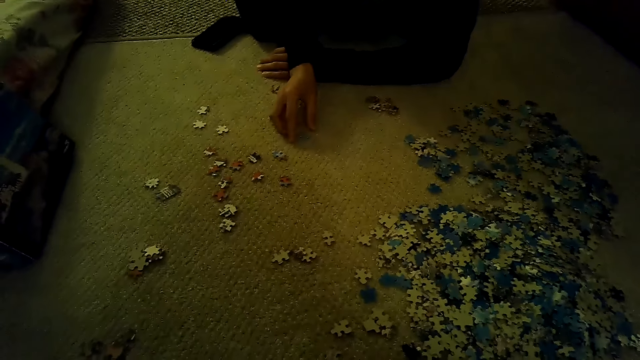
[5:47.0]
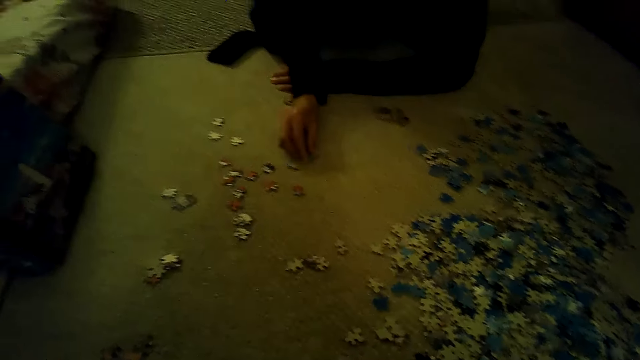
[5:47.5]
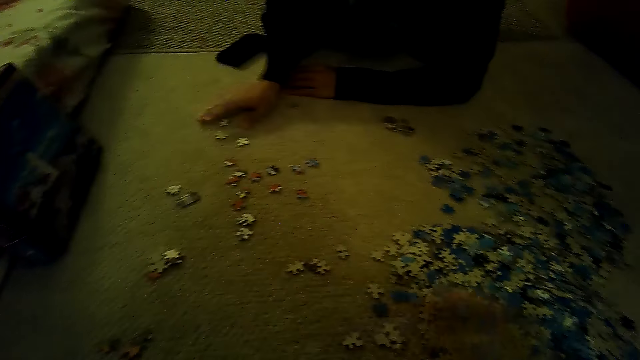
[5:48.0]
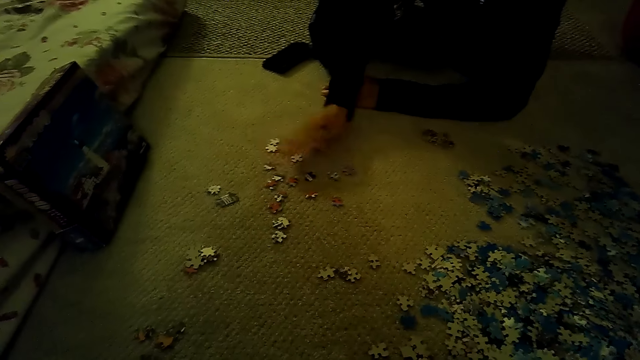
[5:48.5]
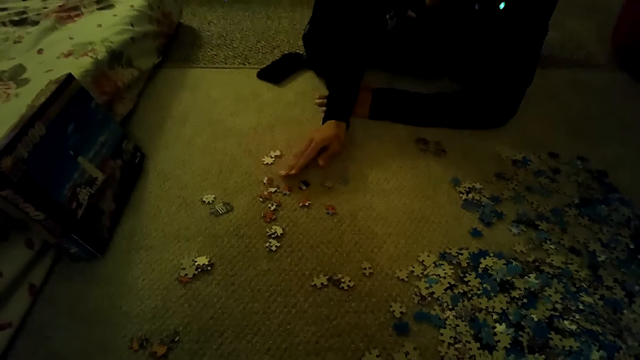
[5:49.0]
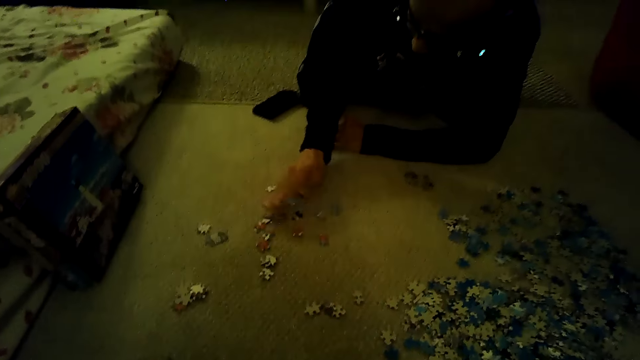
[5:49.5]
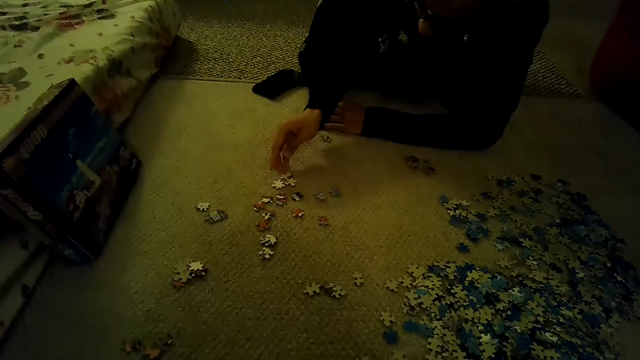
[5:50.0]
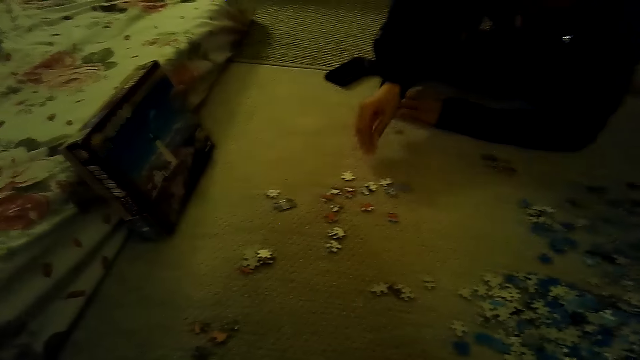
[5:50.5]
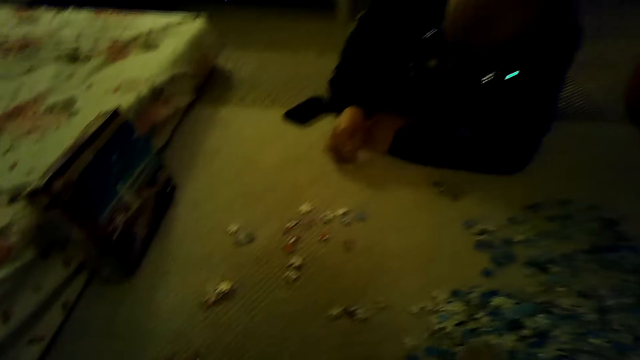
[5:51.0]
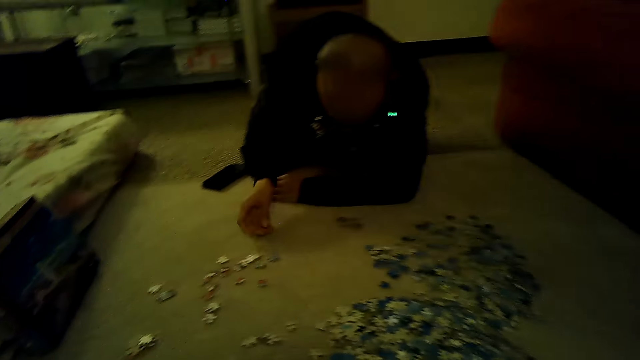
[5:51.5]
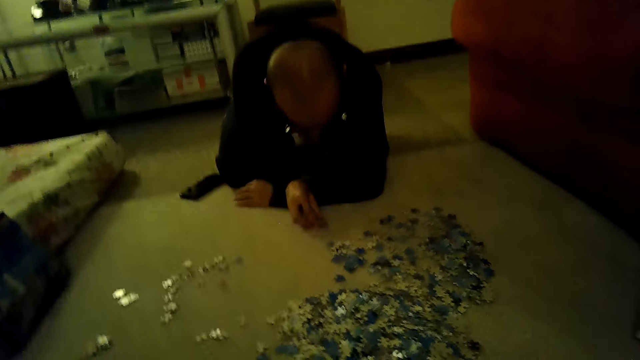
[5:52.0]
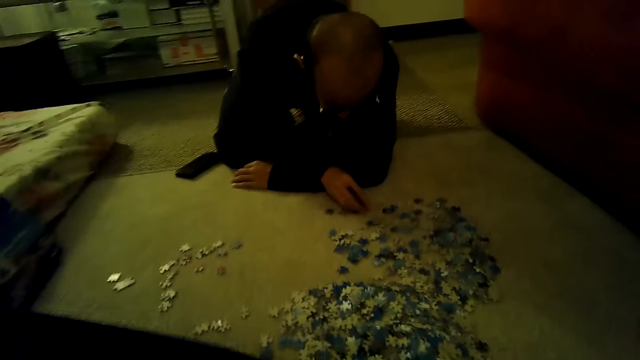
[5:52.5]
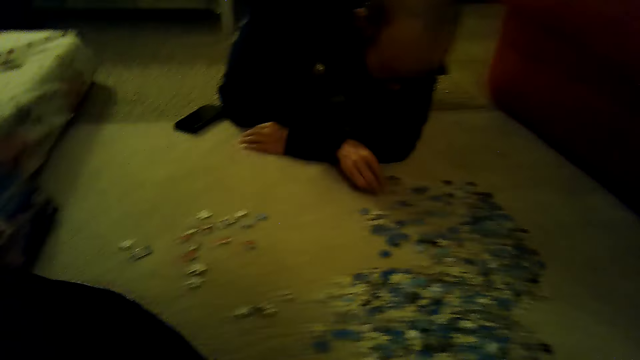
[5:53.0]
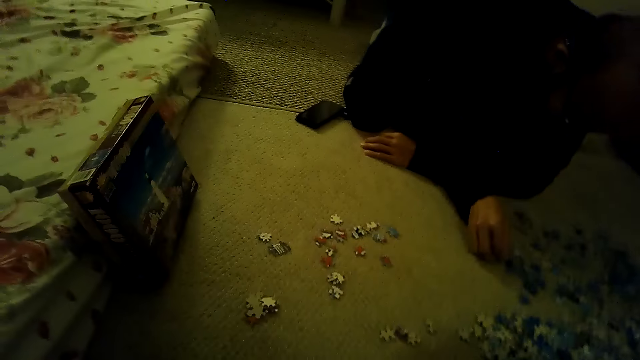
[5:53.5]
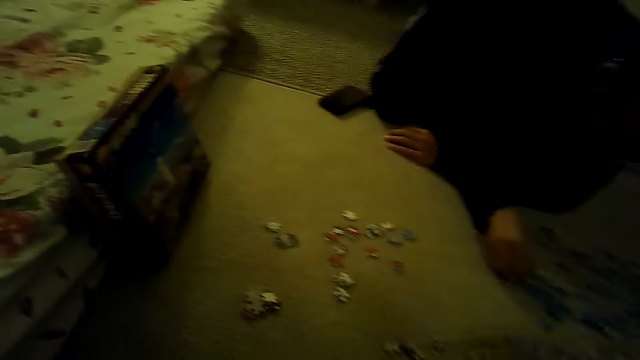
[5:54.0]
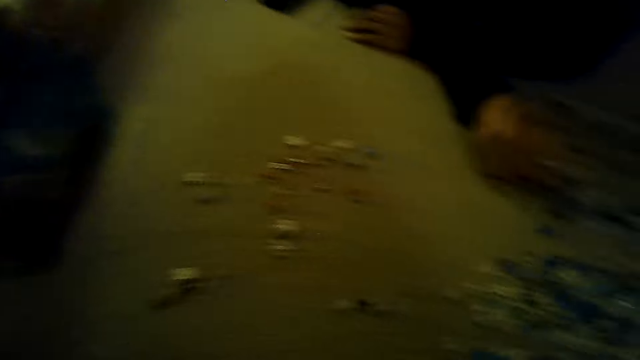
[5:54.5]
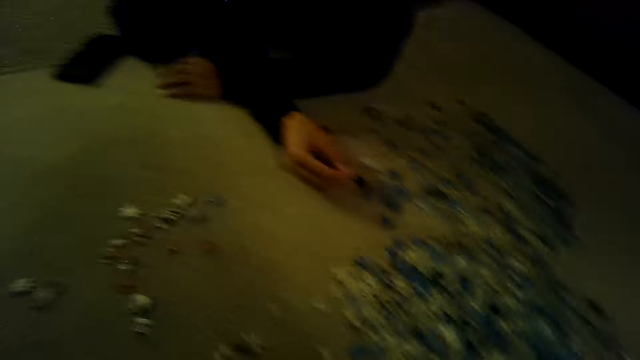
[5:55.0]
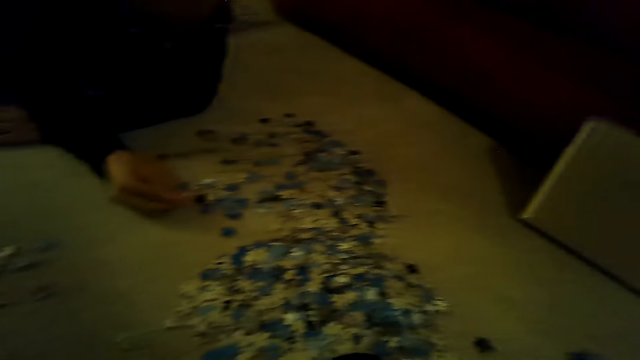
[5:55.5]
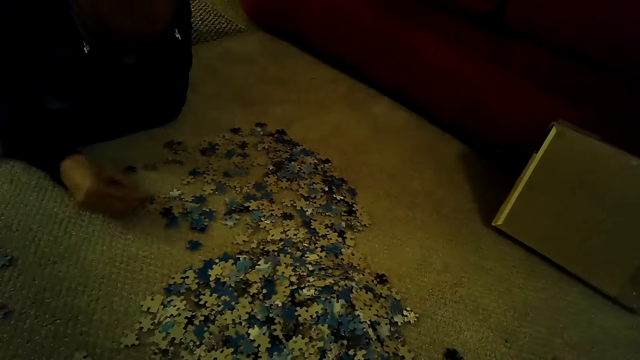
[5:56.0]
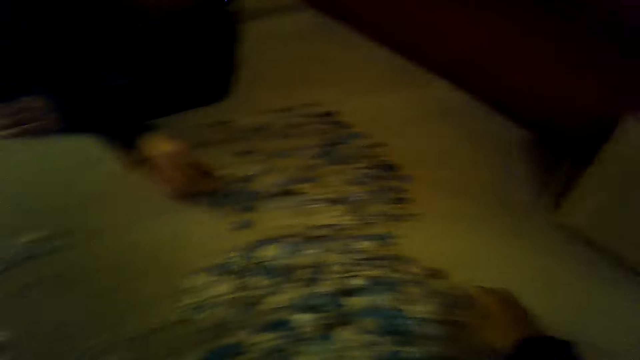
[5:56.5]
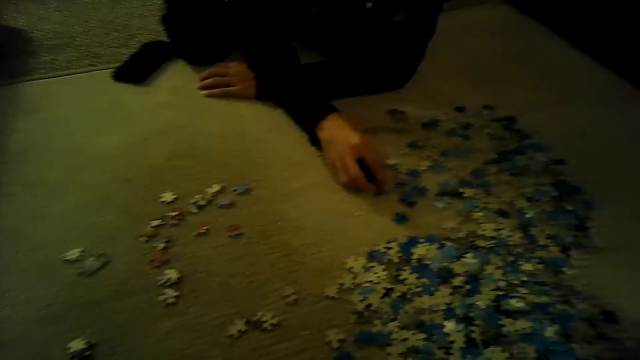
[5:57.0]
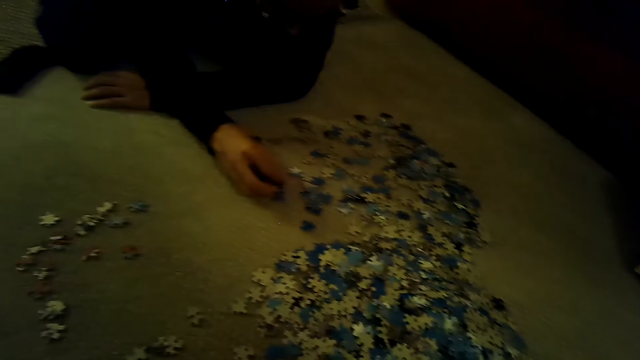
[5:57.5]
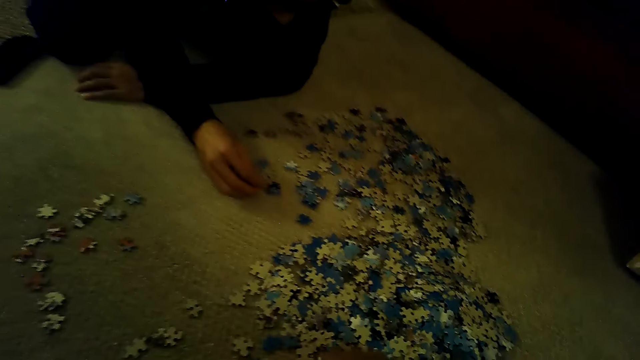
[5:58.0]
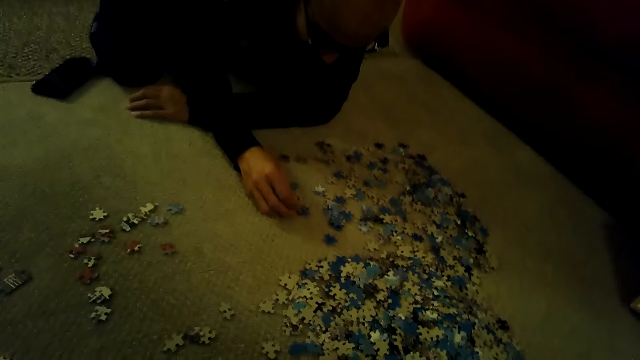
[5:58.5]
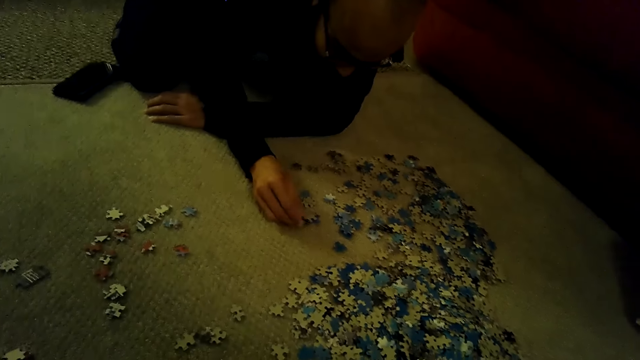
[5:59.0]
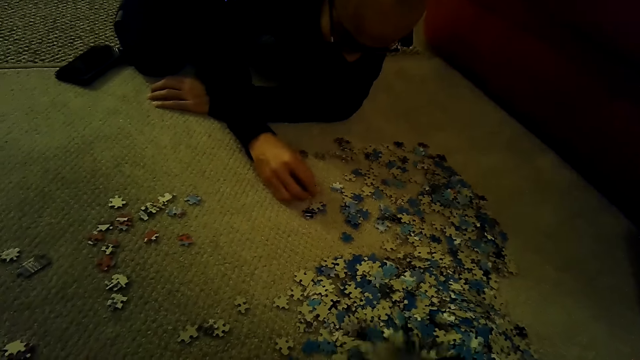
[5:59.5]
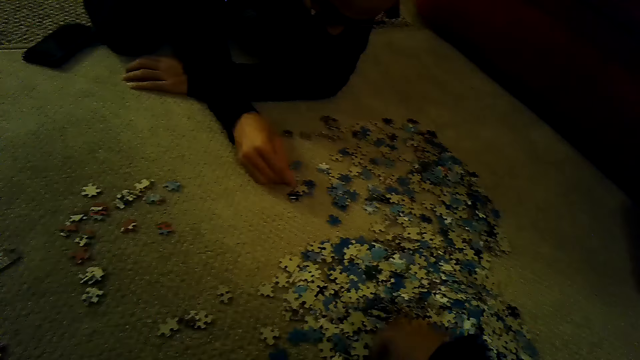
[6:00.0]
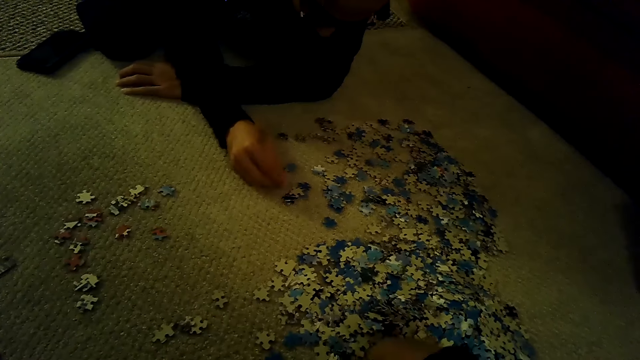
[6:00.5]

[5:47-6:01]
The camera wearer stares at the pieces of a jigsaw puzzle. A man moves the pieces of the jigsaw puzzle with the right hand. The camera wearer looks around. The man sorts the pieces of the jigsaw puzzle. The camera wearer sorts the pieces of the jigsaw puzzle.

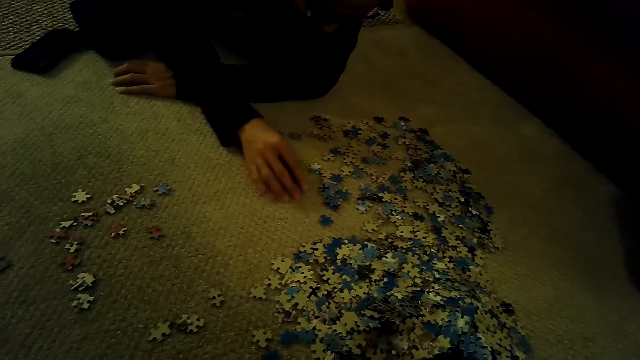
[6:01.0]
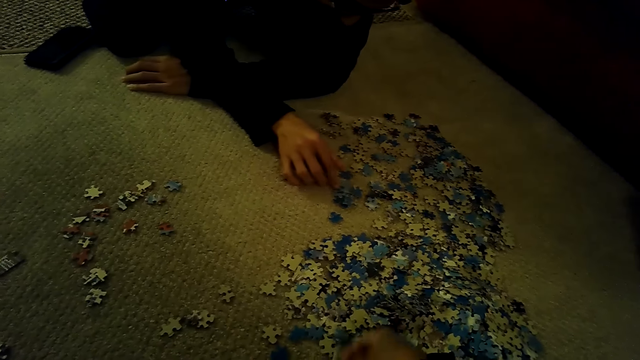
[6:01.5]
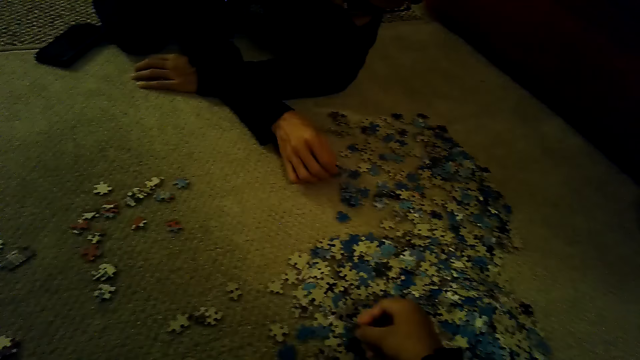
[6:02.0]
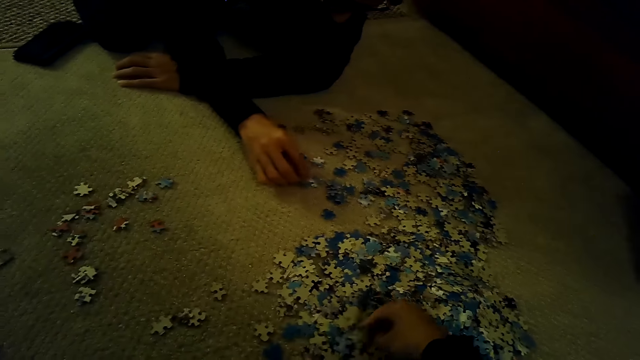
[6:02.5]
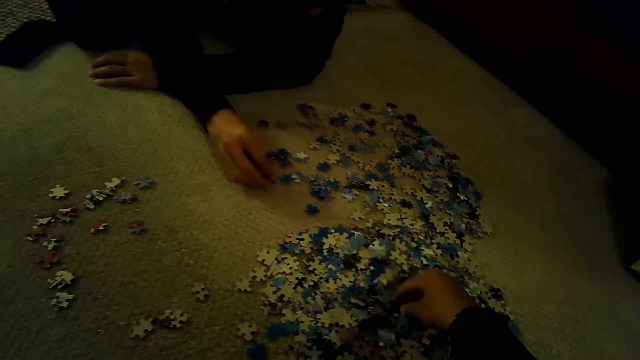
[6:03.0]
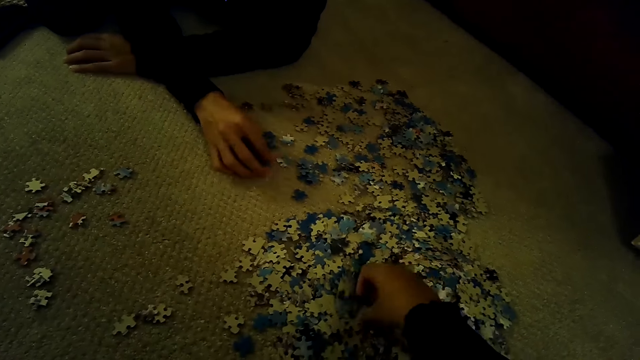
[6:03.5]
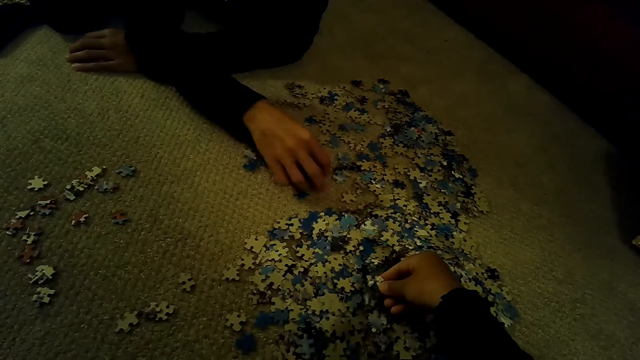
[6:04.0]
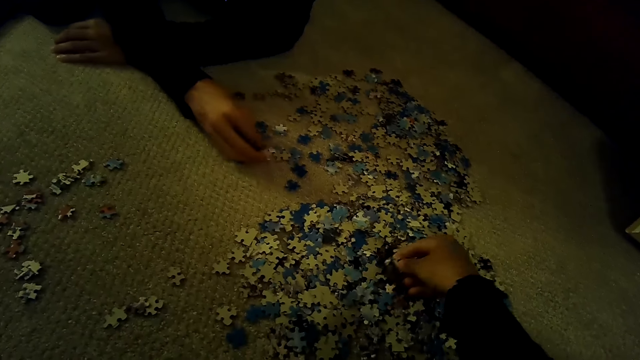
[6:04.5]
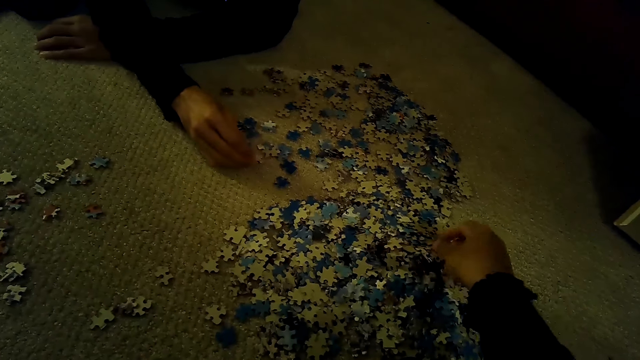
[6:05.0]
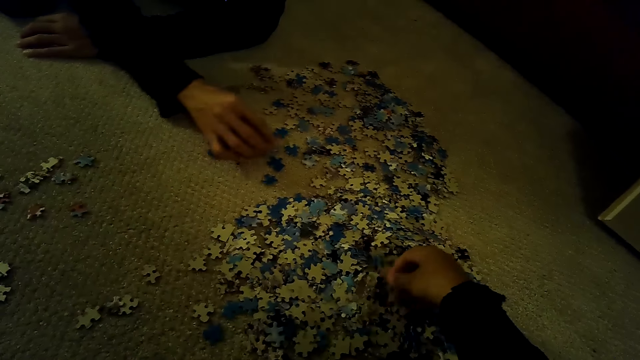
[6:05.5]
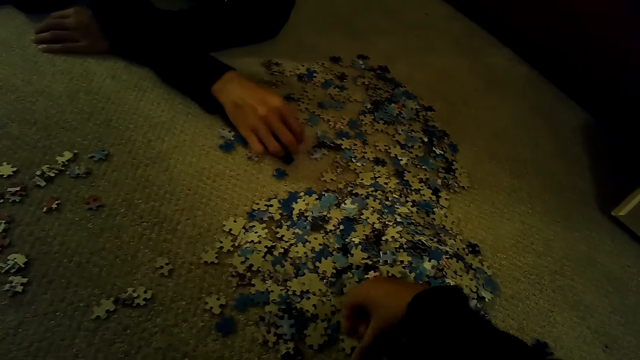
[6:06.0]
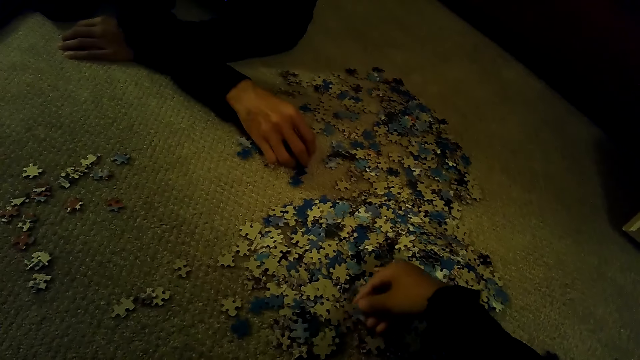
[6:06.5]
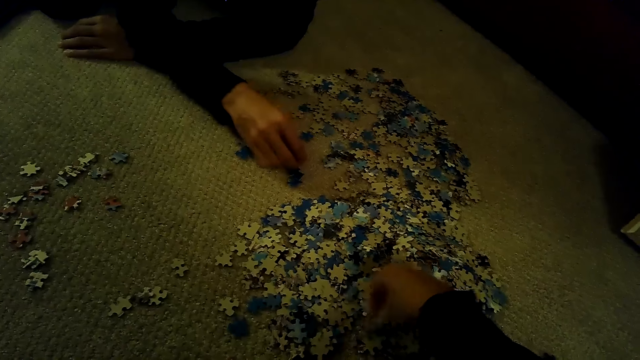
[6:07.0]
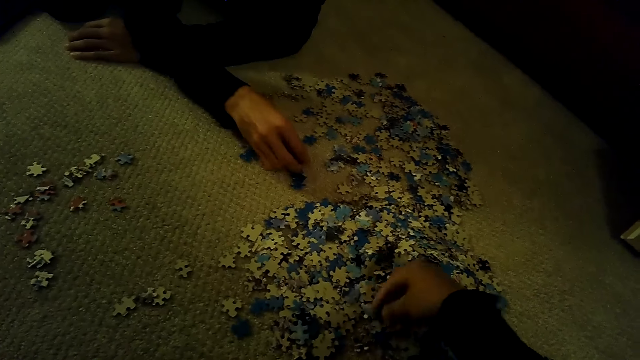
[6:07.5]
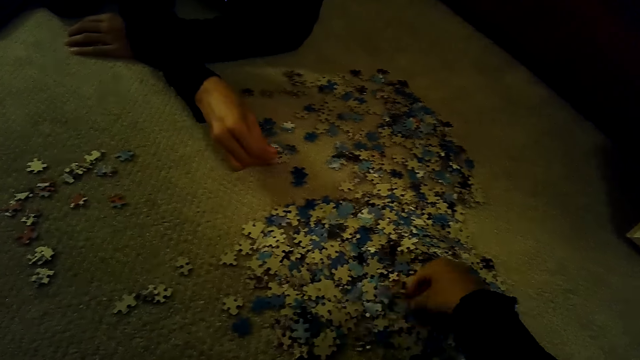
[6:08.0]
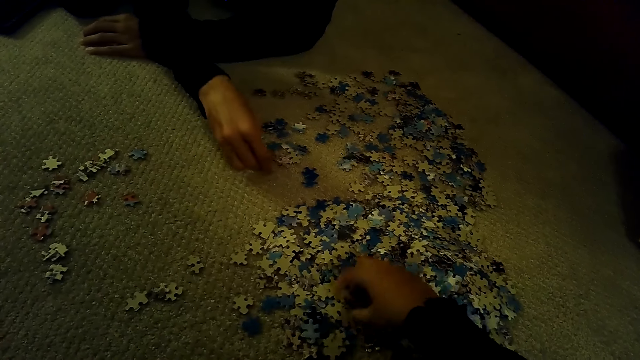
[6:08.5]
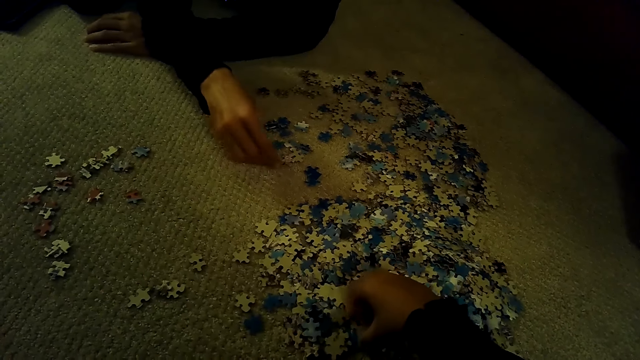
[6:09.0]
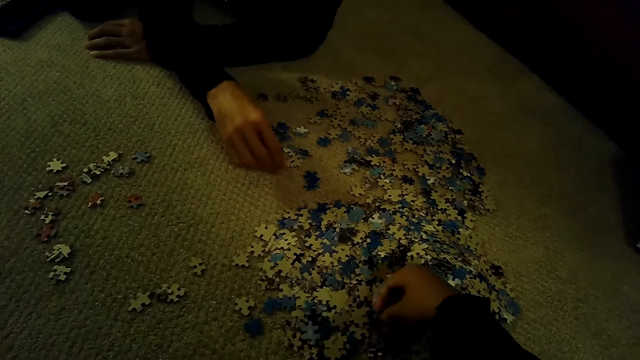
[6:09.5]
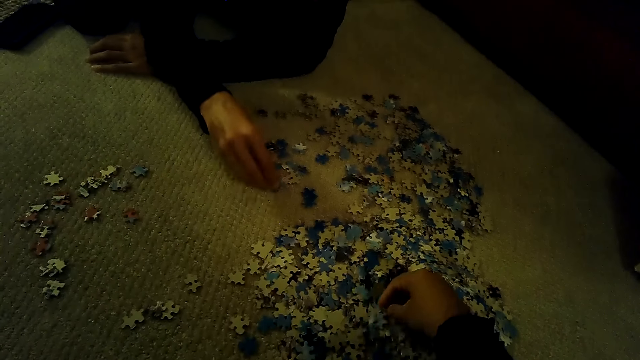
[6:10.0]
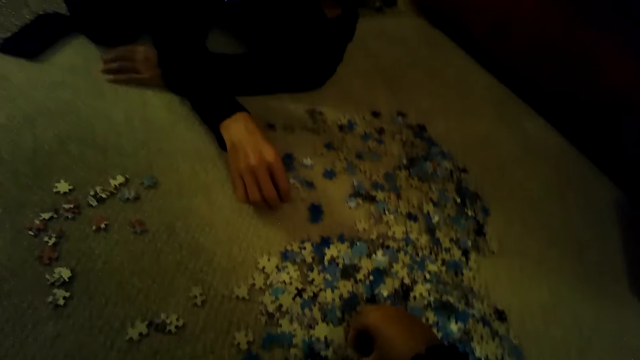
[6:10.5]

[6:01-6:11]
A man moves jigsaw puzzle pieces.
